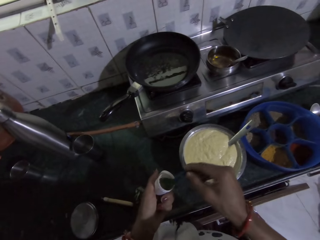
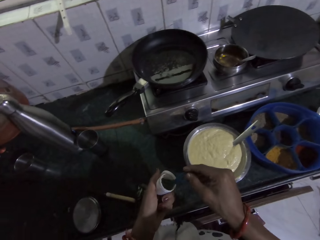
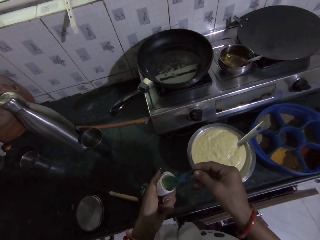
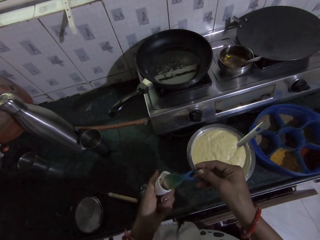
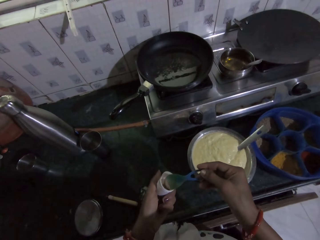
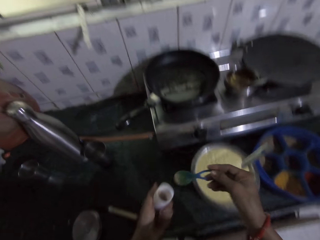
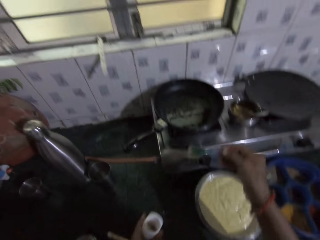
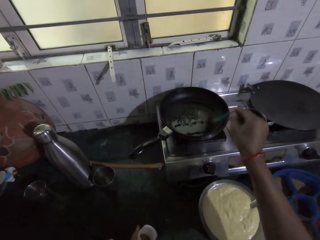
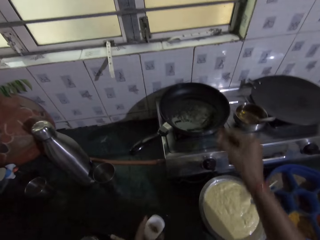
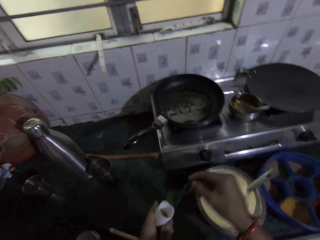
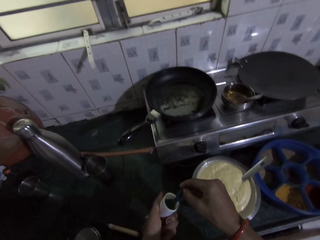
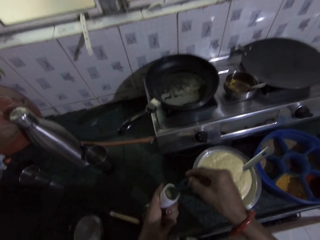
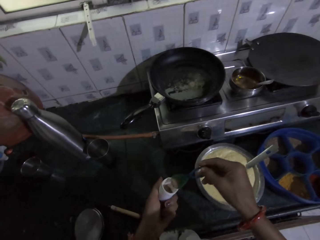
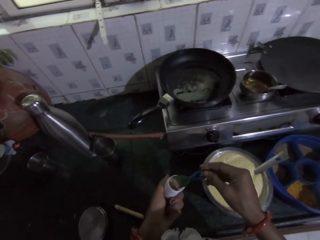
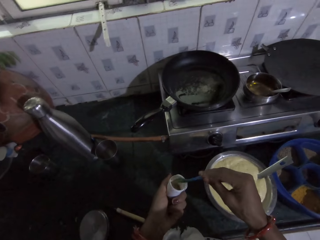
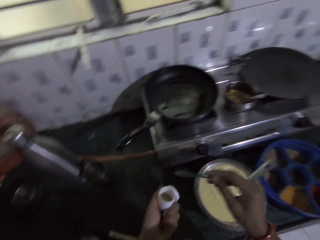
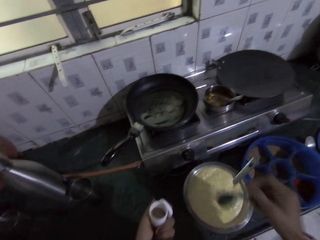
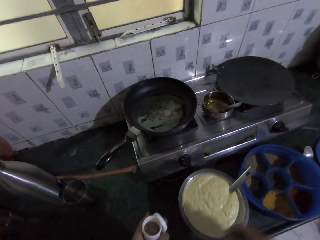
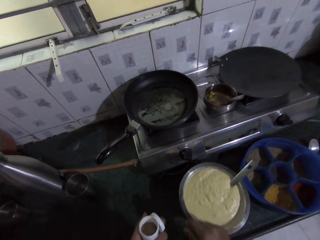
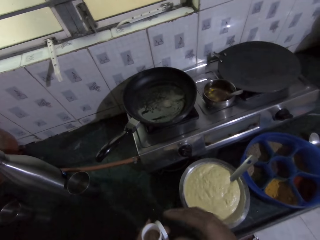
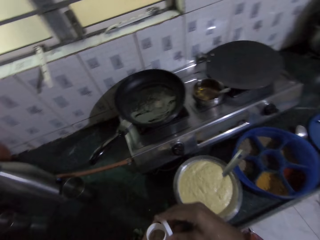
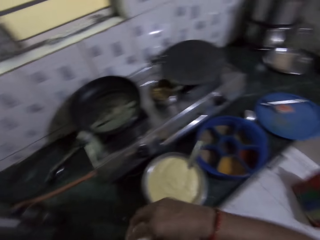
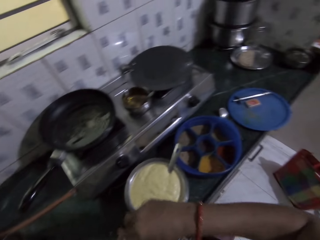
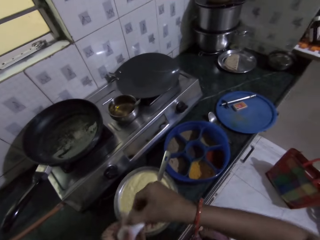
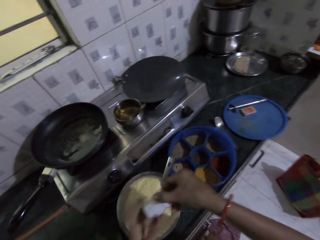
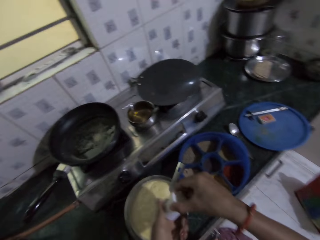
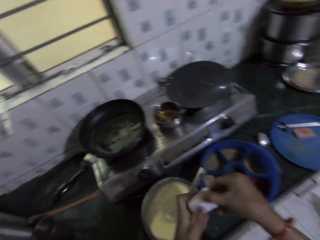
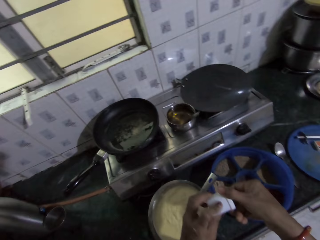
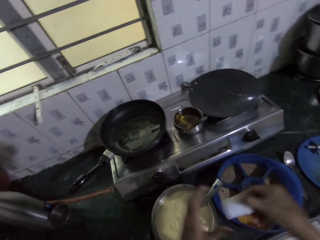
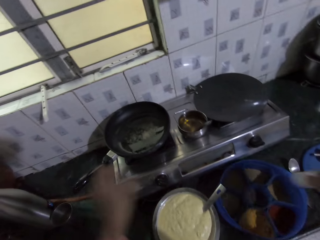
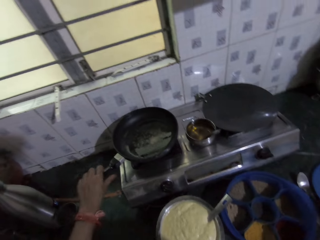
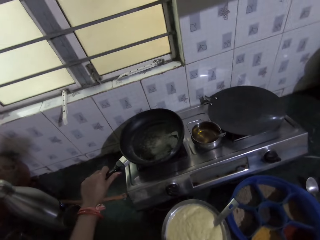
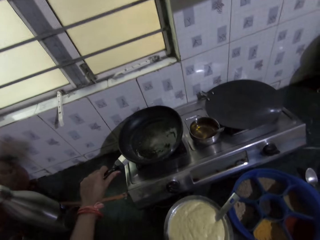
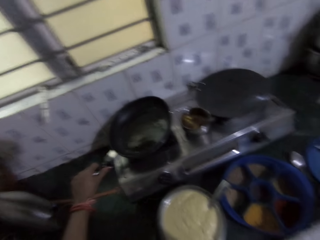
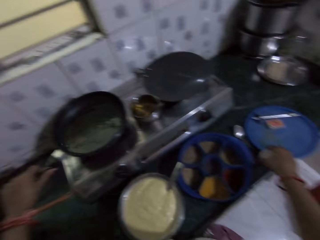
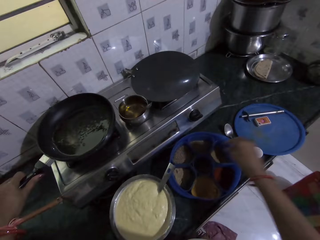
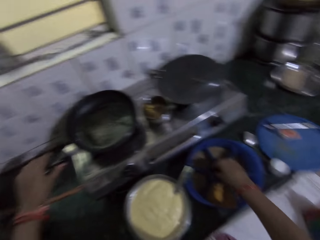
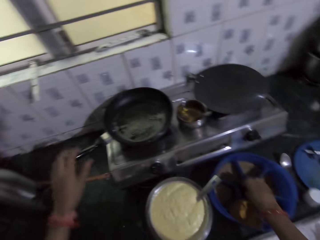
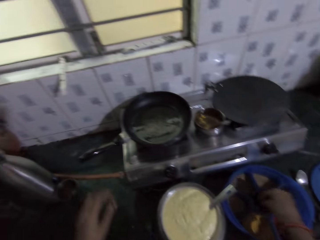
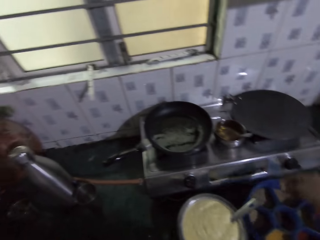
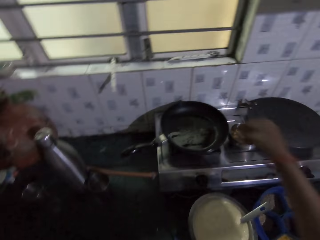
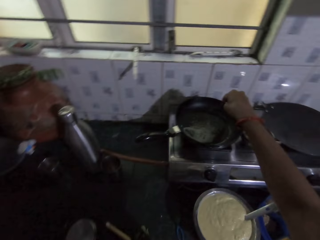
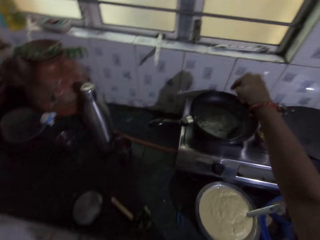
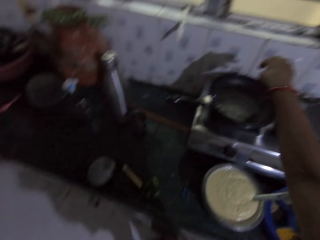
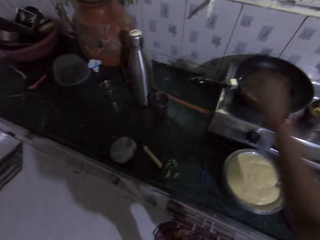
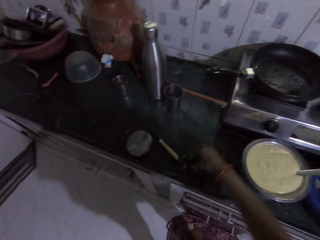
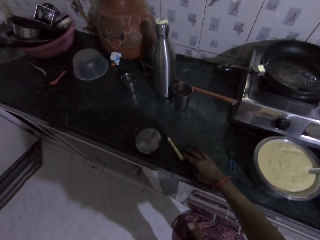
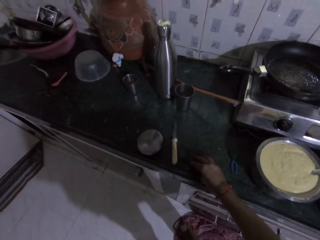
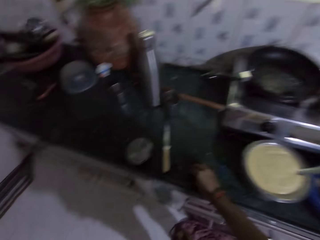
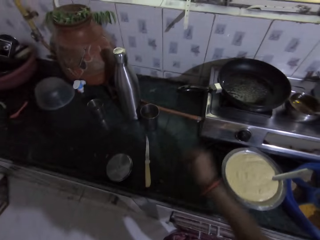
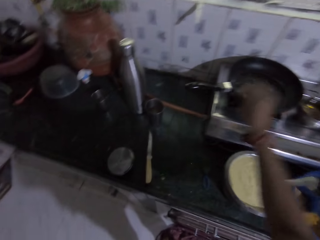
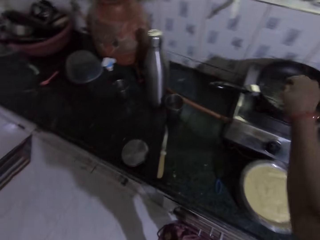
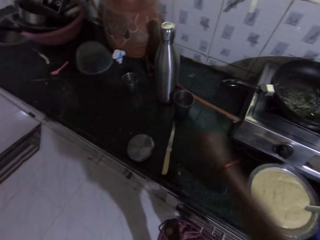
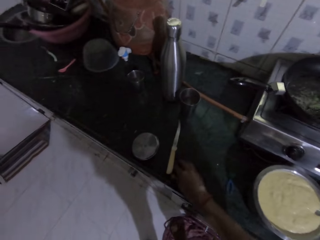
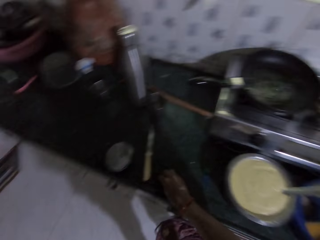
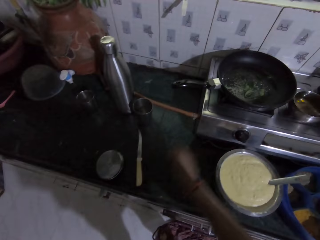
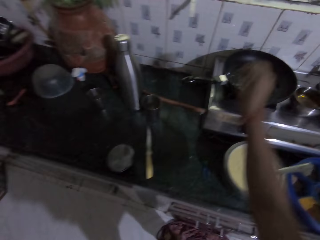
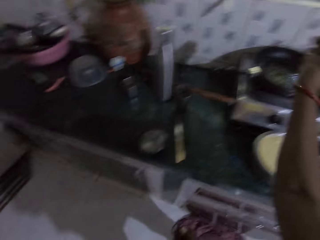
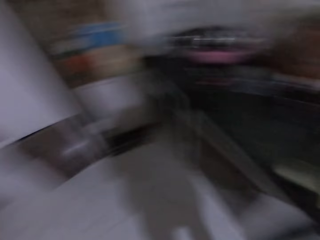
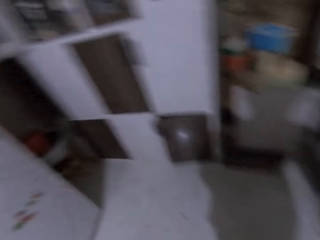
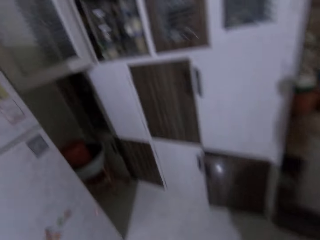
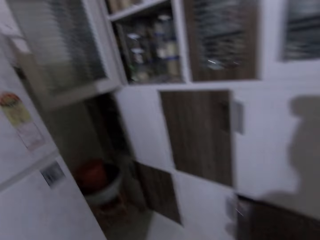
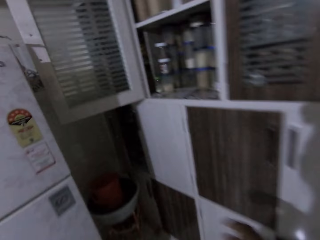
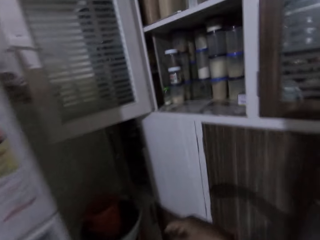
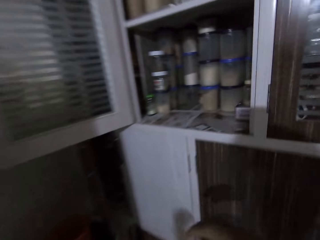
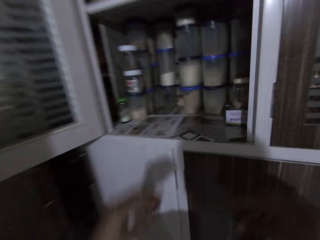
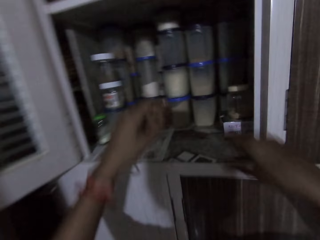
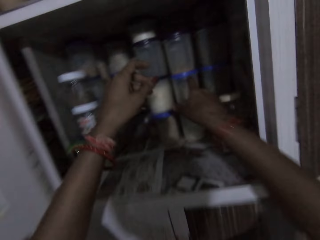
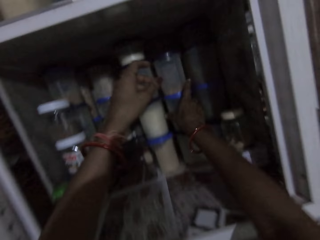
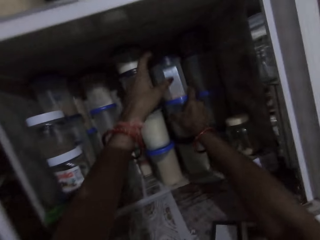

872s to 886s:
The camera wearer takes some spices from the container in her left hand with a spoon in her right hand. She puts the spices in the cooking pan on the cooker on the countertop. She takes some spices from the container in her left hand with the spoon in her right hand. She pours the spices in the container in her left hand with the spoon in her right hand. She drops the spoon on the countertop with her right hand. She holds the lid in her left hand with her right hand. She covers the container in her left hand with the lid in her right hand. She holds the cooking pan on the cooker on the countertop with her left hand. She takes some spices from the container on the countertop with her right hand. She puts the spices in the cooking pan on the cooker on the countertop in her right hand. She gathers some spices on the countertop with her right hand. She hits a knife on the countertop with her right hand. She picks some spices from the countertop with her right hand. She puts the spices in the cooking pan on the cooker on the countertop in her right hand. She picks some spices from the countertop with her right hand. She puts the spices in the cooking pan on the cooker on the countertop in her right hand. She walks around.

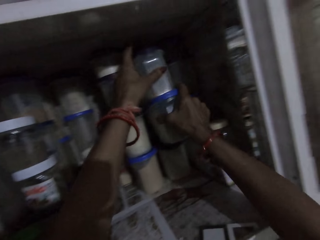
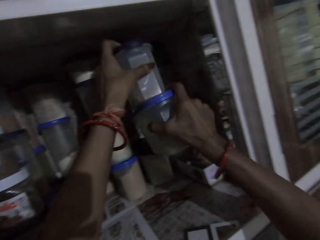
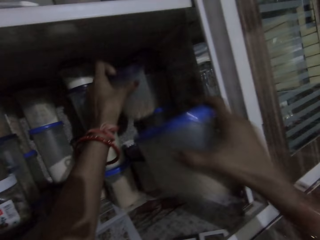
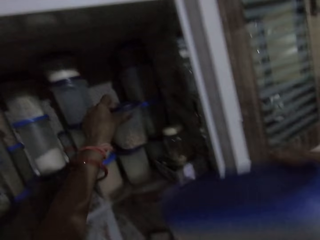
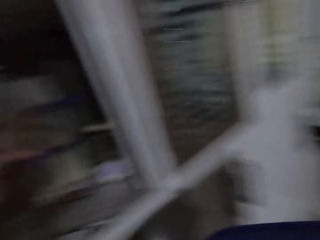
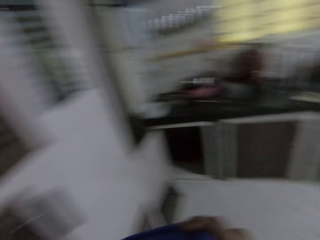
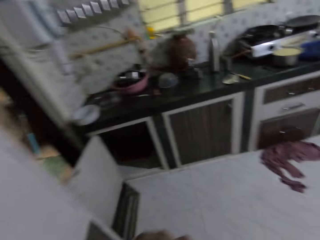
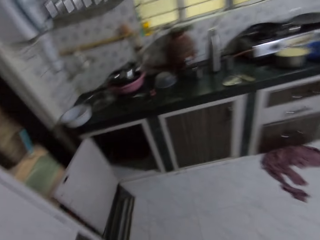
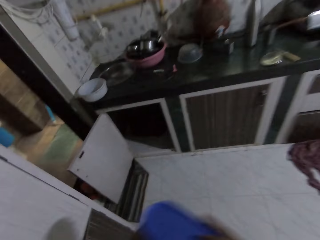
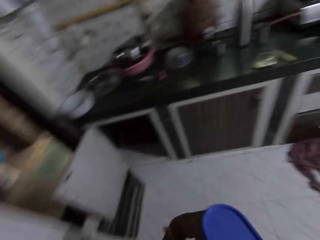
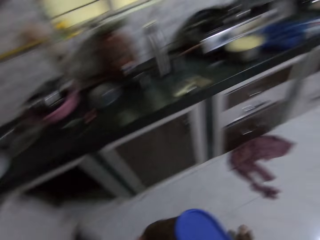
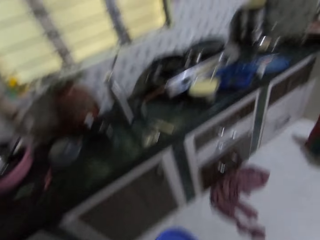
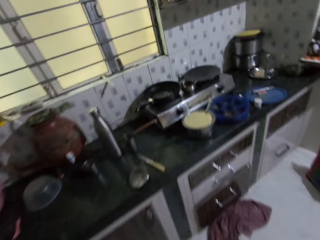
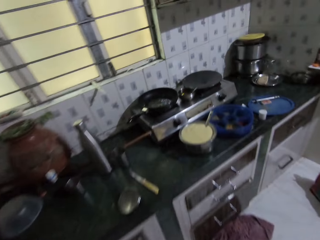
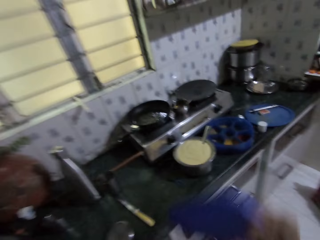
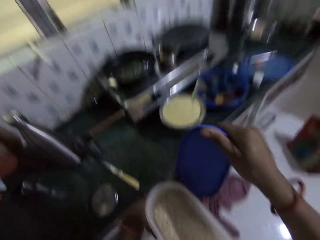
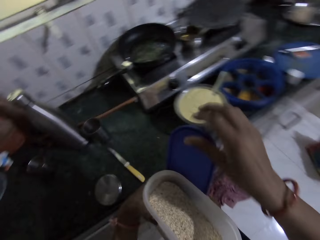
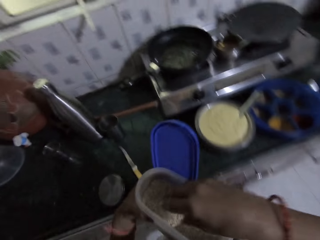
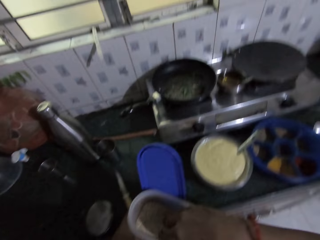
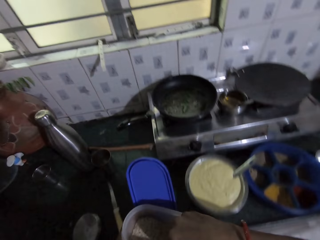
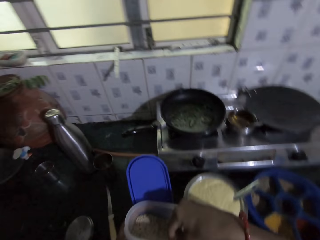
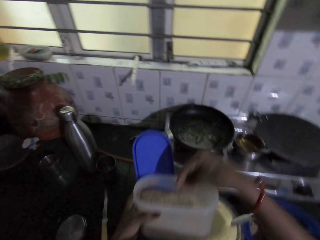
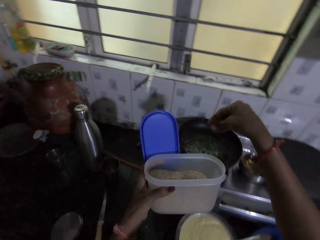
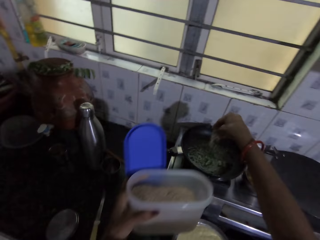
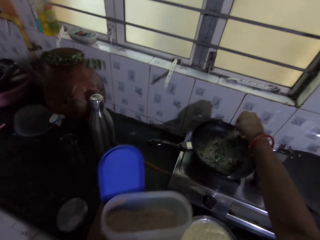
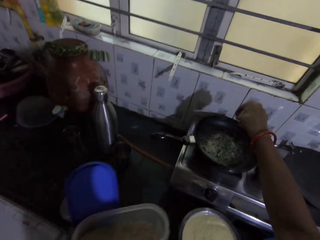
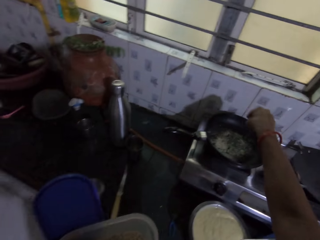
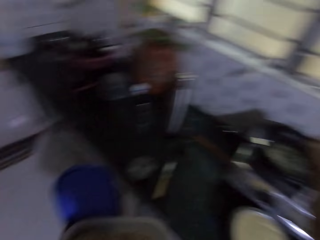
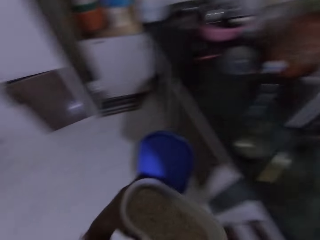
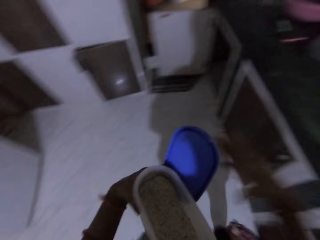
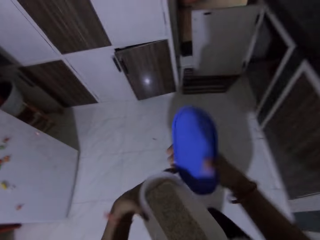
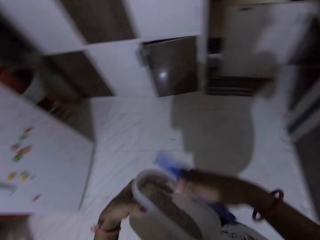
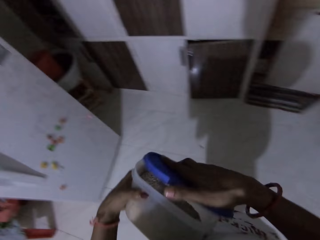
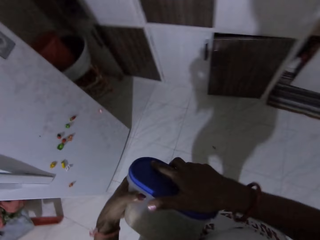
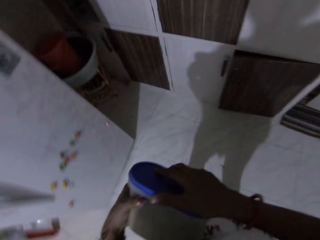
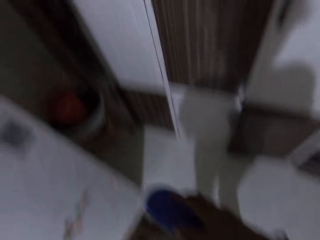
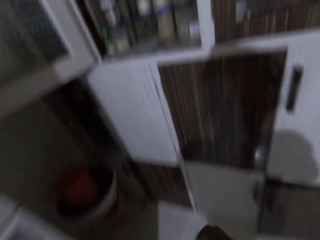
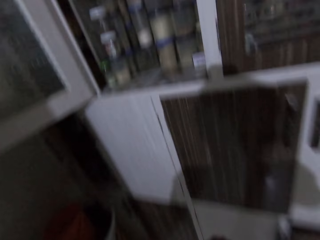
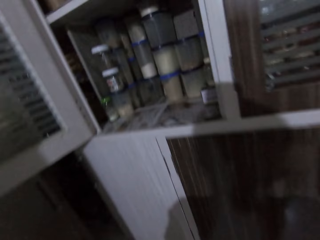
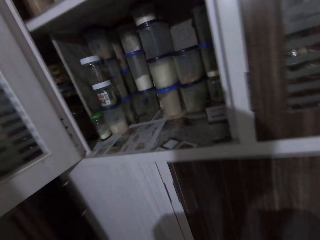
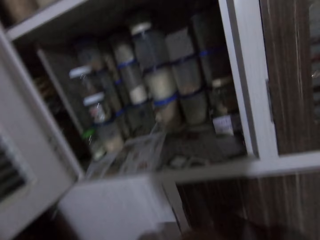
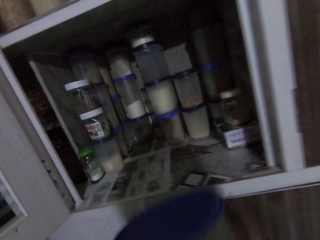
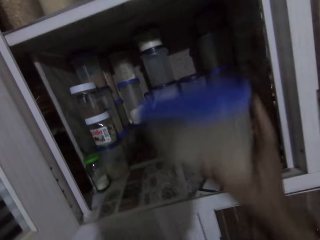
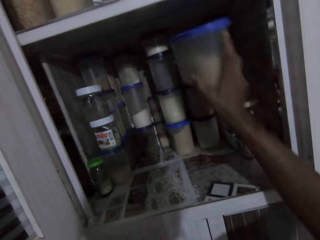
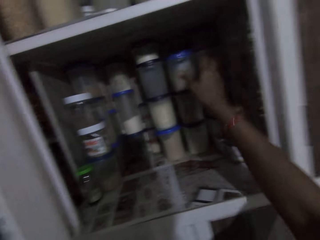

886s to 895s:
The camera wearer takes a container from the cupboard with her right hand. She takes another container from the container in her right hand with her left hand. She drops the container on a container in the cupboard with her left hand. She walks around. She opens the container in her left hand with her right hand. She puts a lid in her left hand with her right hand. She takes some spices from the container in her left hand with her right hand. She puts the spices in the cooking pan on the cooker on the countertop in her right hand. She takes the lid from her left hand with her right hand. She covers the container in her left hand with the lid in her right hand.
